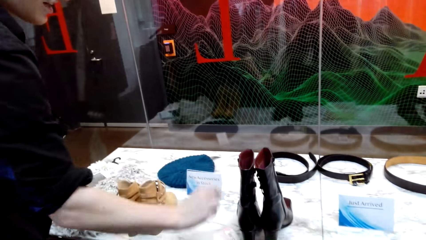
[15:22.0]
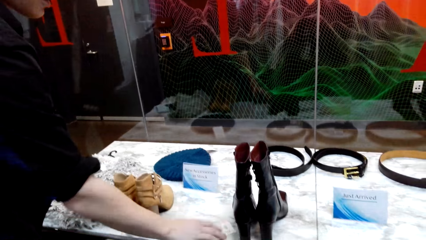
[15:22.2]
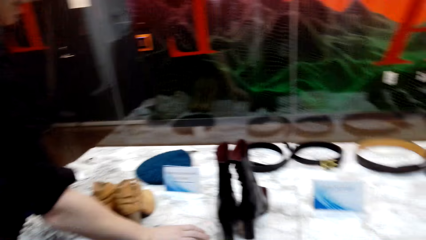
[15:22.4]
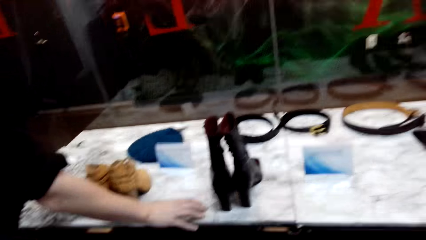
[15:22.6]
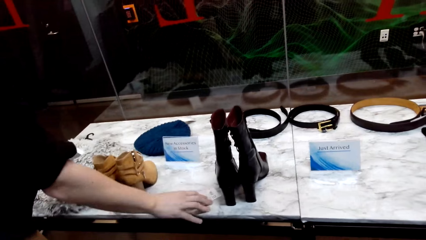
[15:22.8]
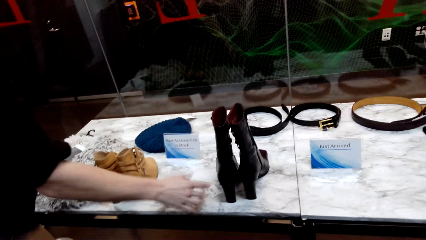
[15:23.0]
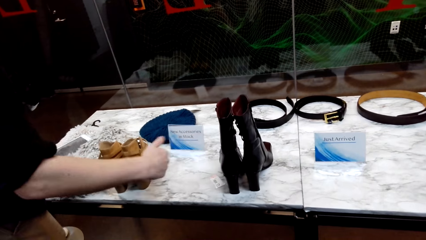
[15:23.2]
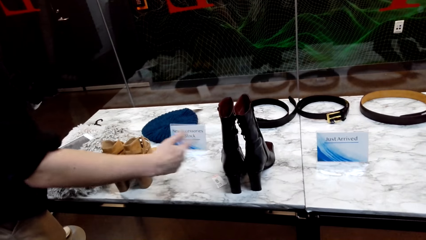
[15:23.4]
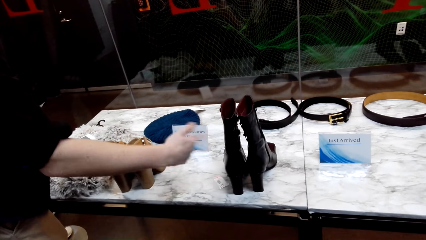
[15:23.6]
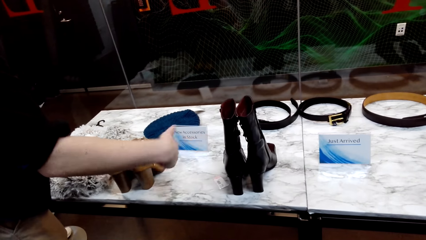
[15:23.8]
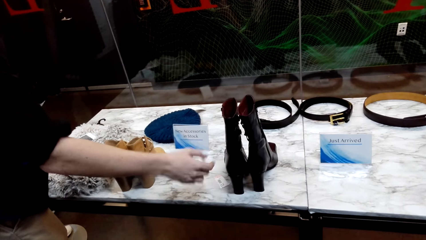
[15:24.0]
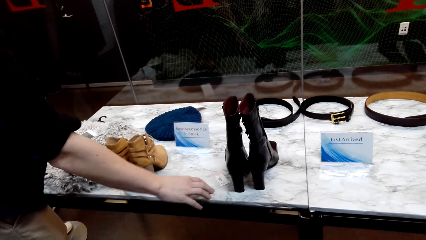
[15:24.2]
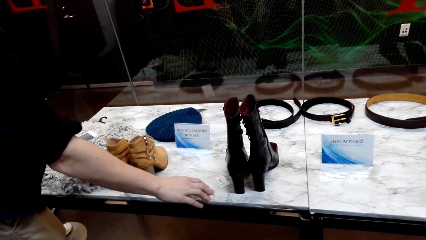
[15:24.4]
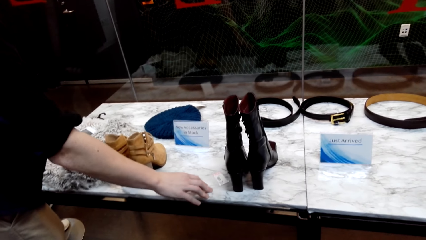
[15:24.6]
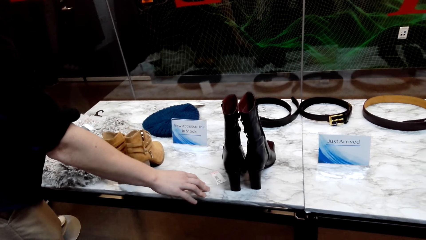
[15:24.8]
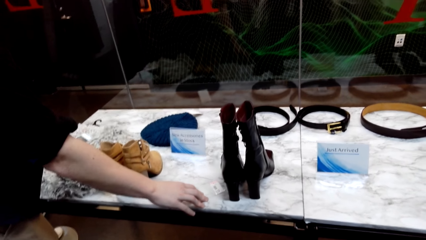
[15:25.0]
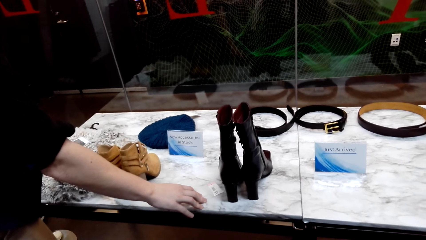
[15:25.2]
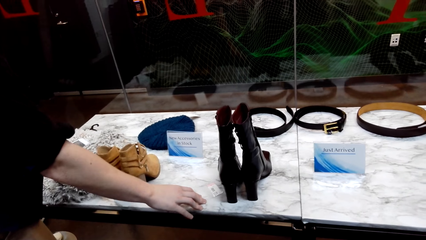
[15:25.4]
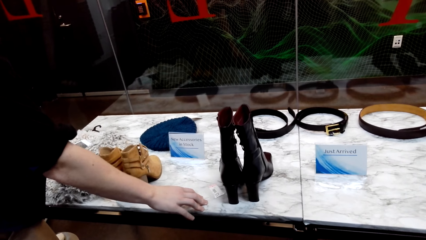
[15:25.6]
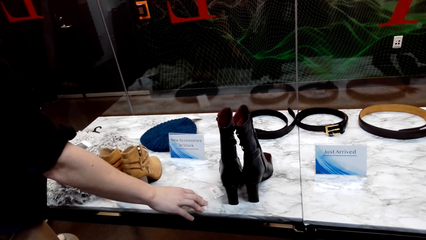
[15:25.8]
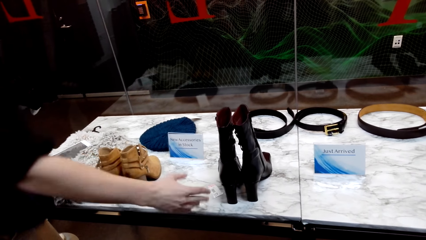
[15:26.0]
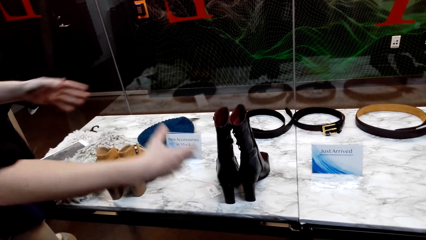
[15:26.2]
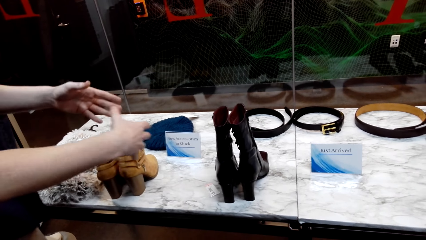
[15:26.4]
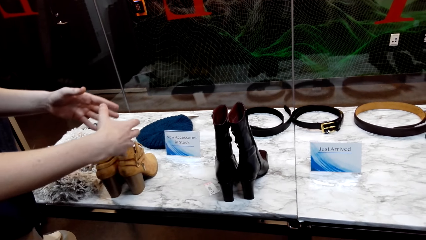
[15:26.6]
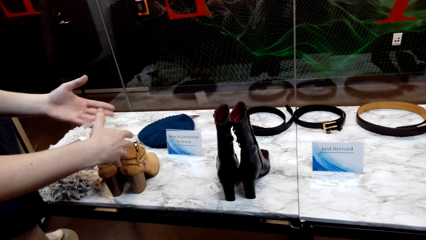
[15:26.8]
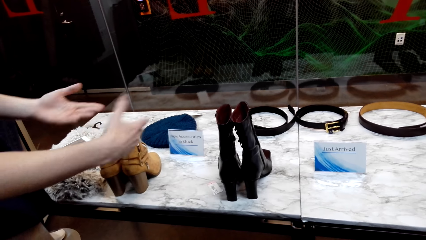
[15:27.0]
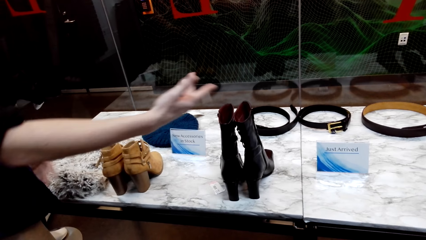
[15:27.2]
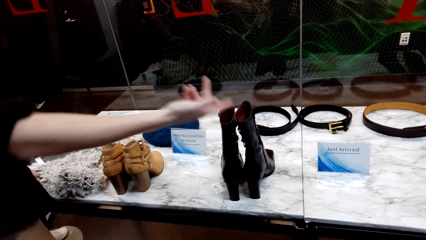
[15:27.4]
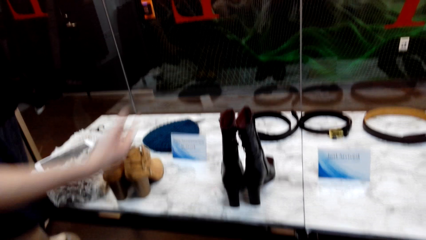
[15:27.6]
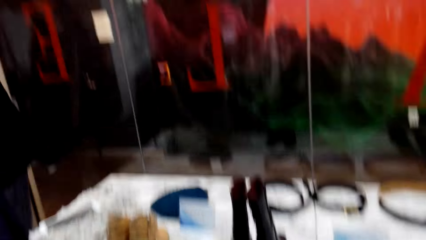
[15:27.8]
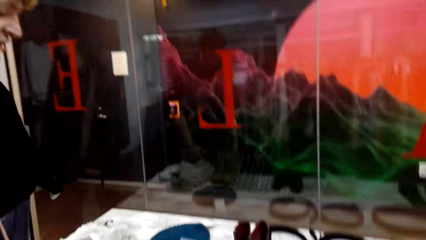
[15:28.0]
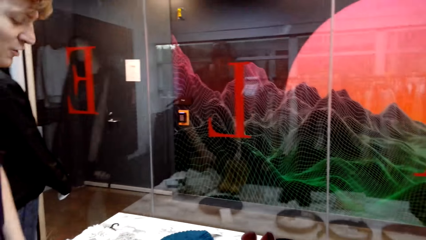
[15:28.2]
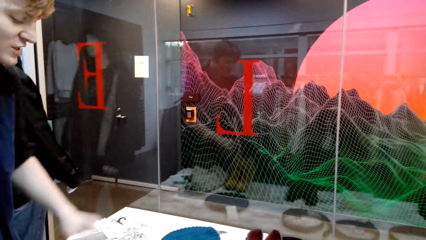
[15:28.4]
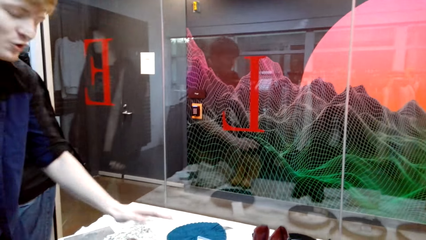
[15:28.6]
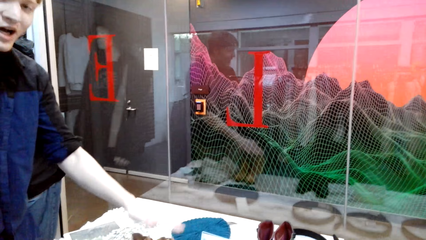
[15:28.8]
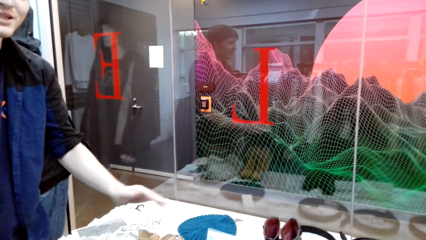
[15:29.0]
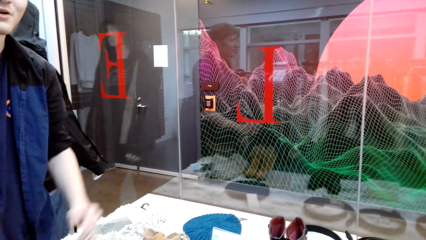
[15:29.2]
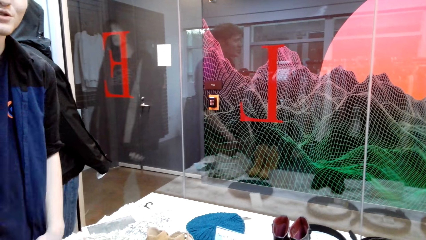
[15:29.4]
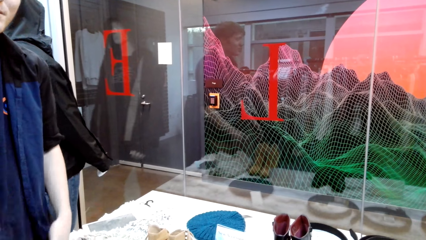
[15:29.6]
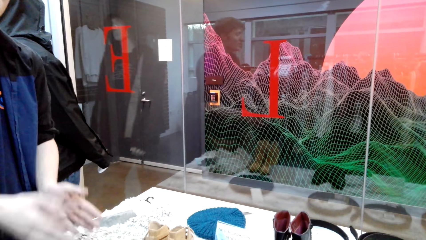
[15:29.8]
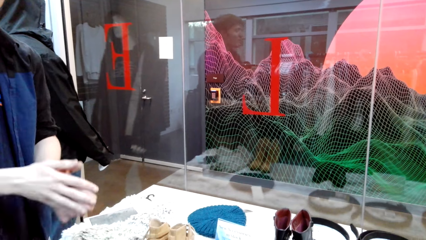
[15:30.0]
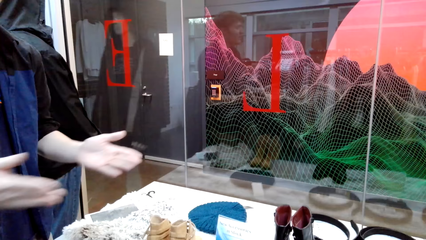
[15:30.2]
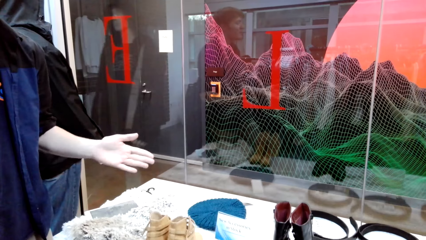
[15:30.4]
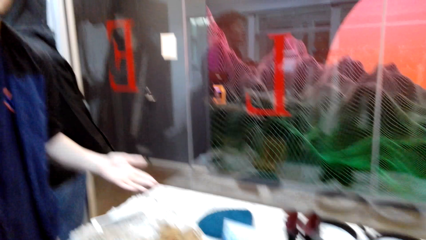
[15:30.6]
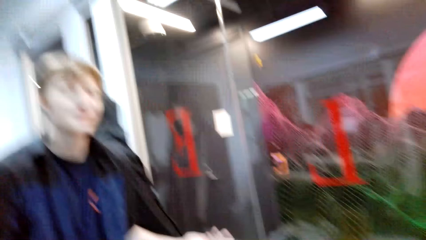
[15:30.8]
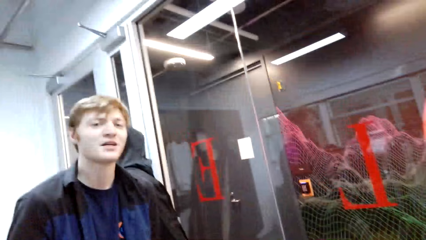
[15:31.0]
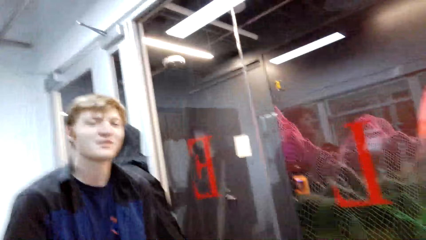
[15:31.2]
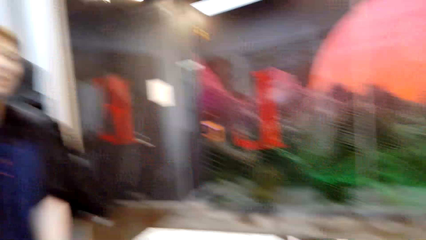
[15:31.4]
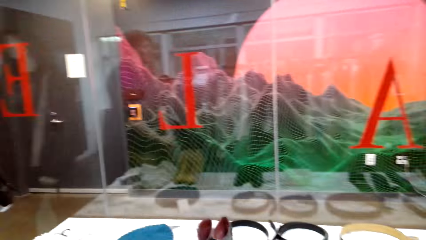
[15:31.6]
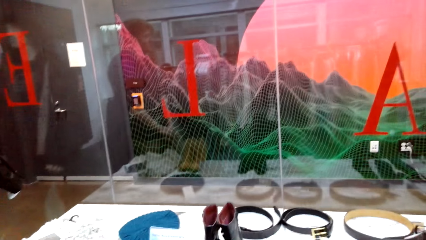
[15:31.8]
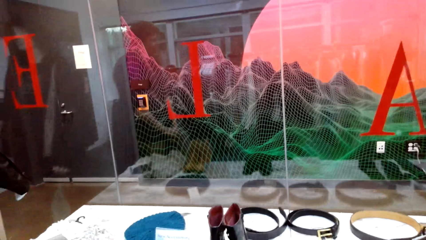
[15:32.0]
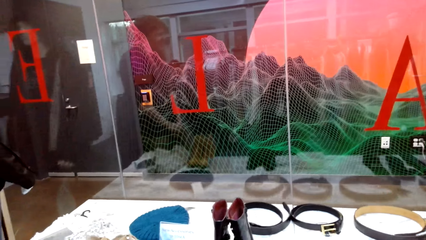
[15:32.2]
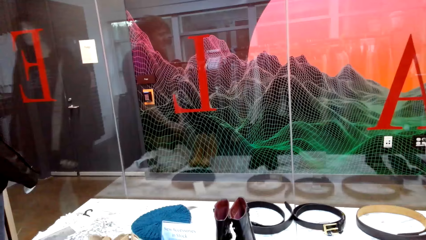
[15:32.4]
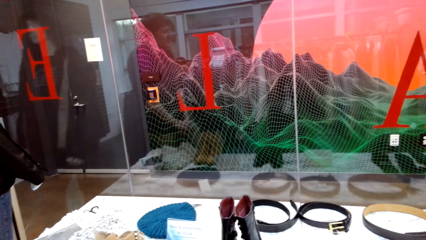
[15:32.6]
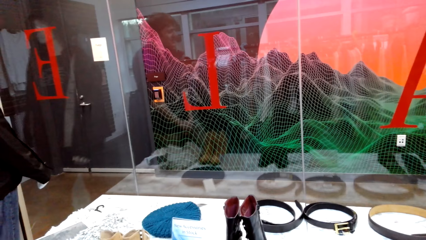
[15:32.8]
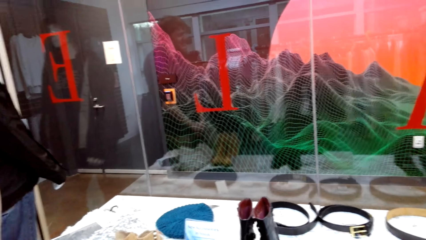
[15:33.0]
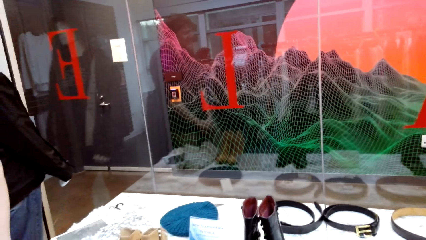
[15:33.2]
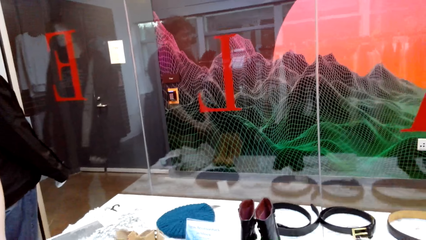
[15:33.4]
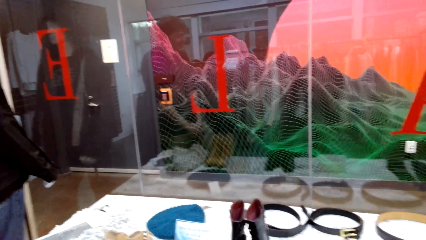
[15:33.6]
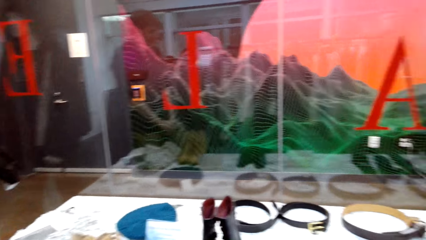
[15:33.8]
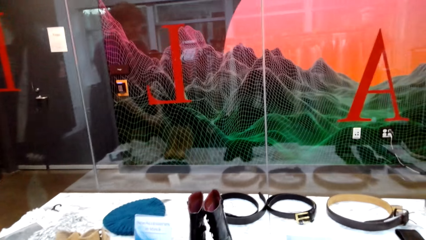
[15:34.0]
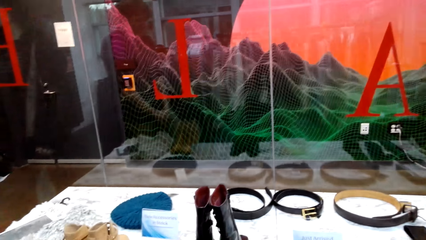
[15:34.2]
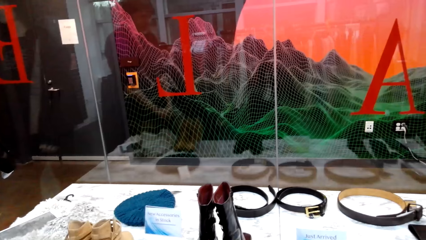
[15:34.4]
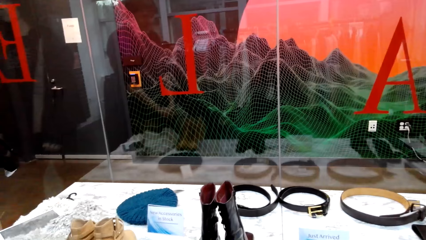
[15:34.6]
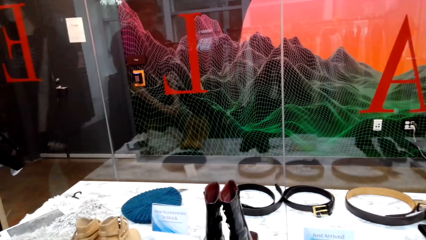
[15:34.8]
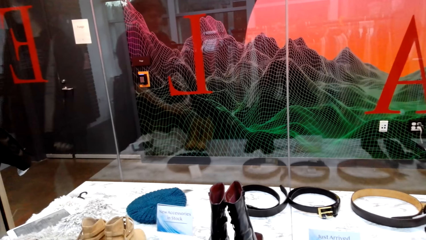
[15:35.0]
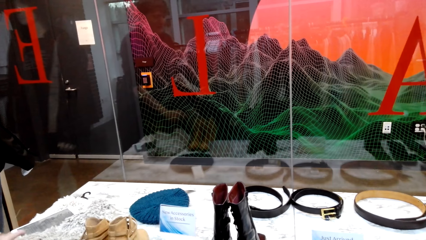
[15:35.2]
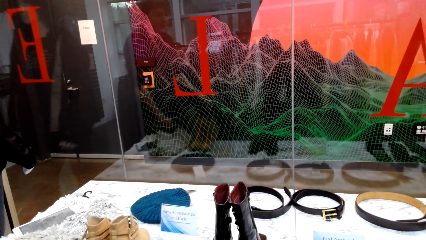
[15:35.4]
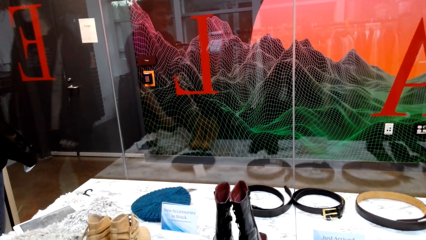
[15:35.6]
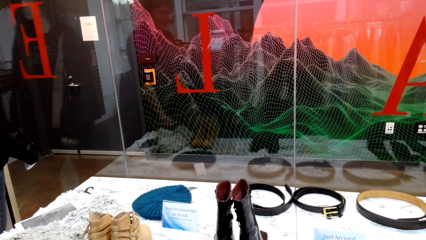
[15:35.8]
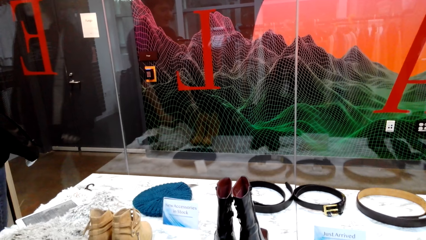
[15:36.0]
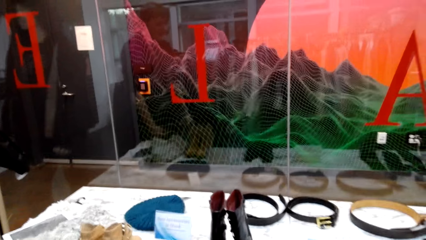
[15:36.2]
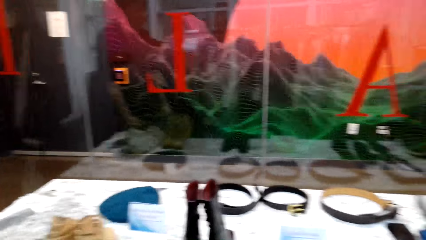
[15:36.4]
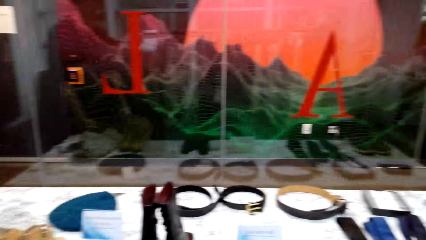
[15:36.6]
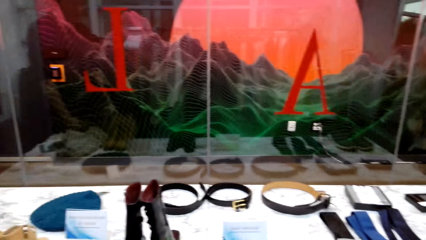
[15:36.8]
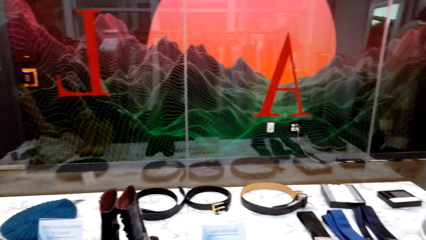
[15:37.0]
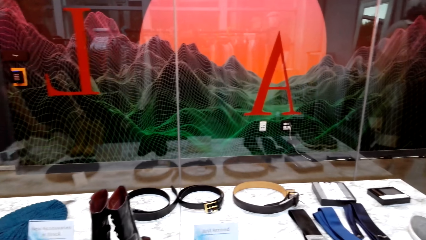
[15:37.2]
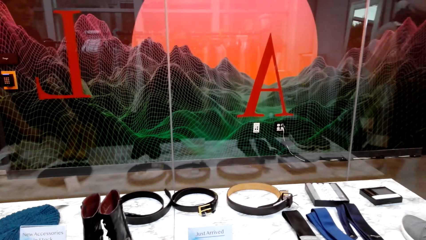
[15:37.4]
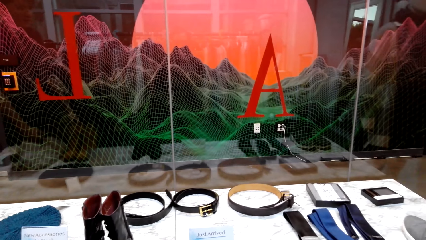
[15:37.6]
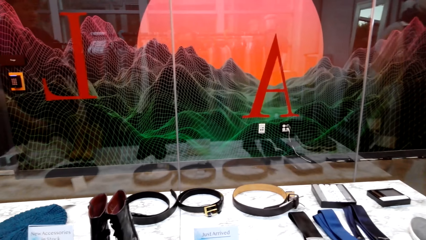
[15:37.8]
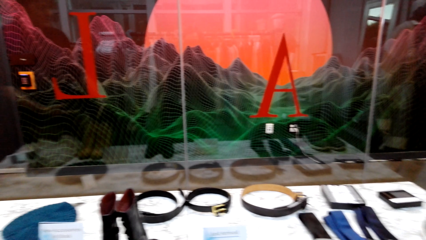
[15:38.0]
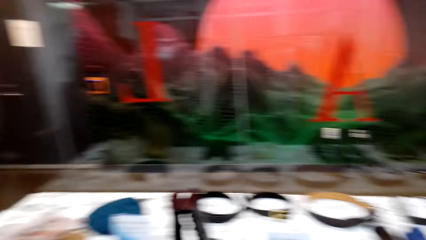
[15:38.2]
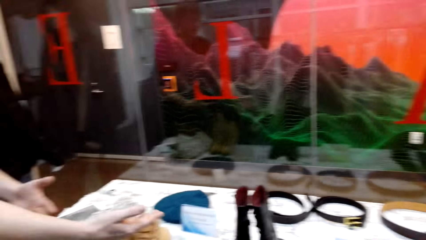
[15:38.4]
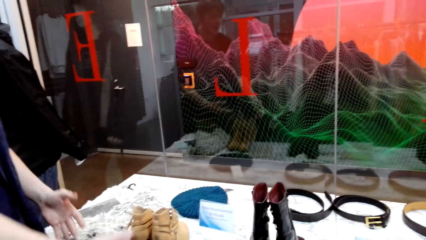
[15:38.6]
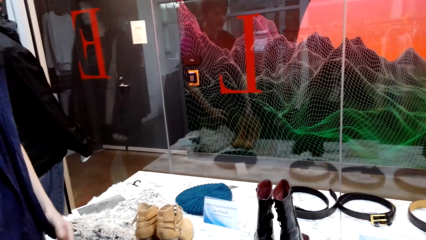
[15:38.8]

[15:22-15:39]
A man touches both shoes. The man points at the black shoe. The man points at the brown shoe. The camera wearer looks around.
